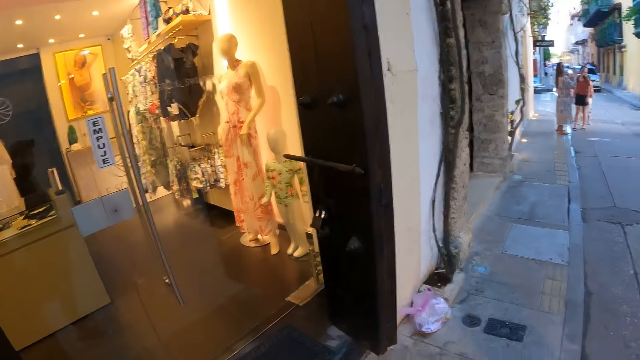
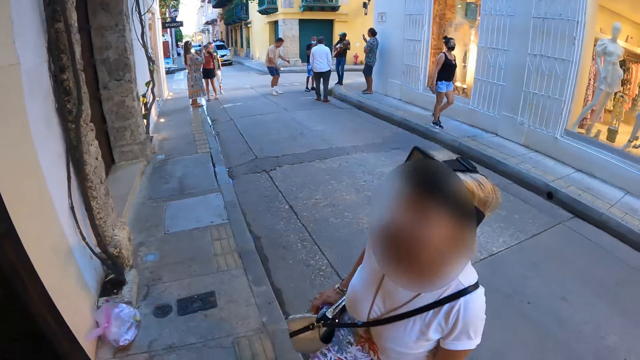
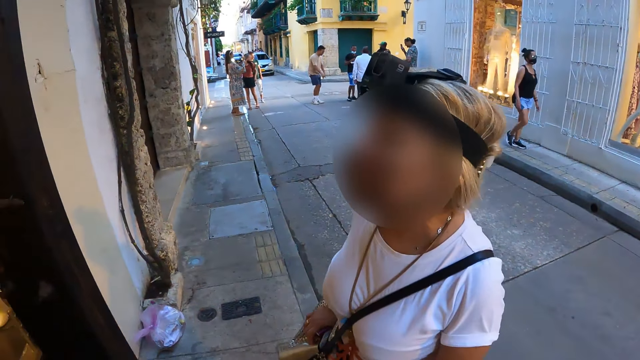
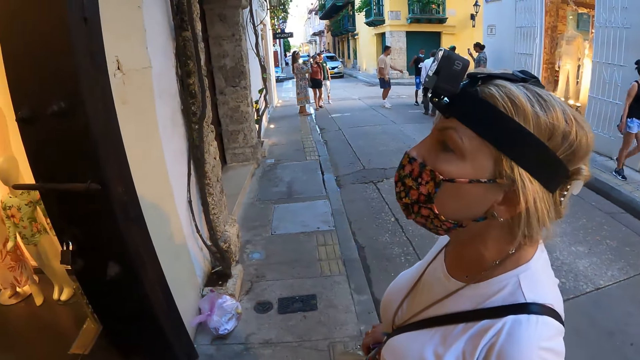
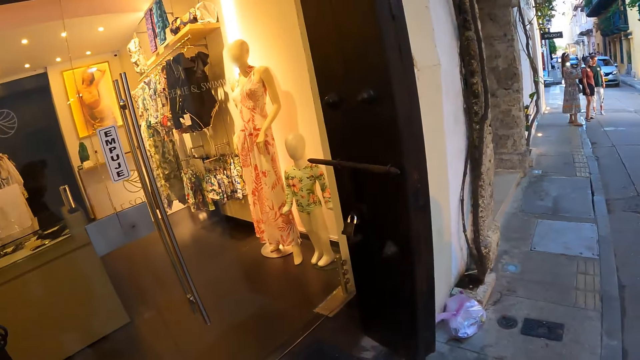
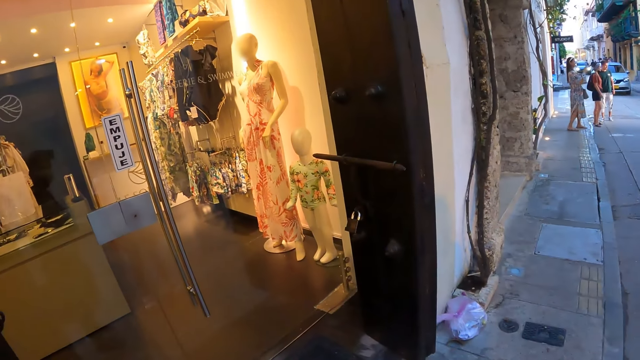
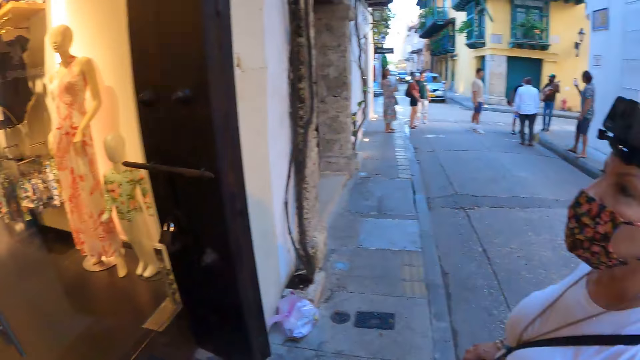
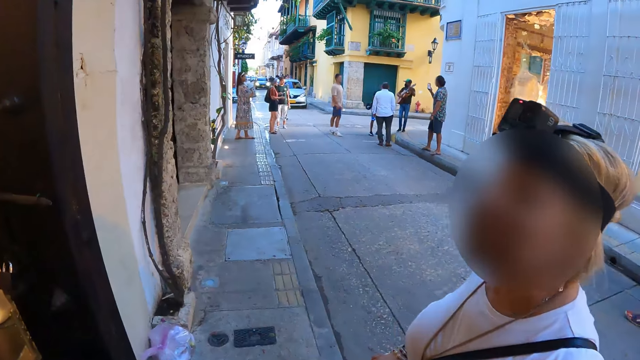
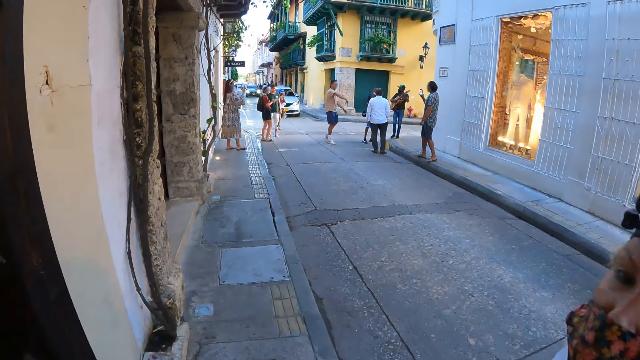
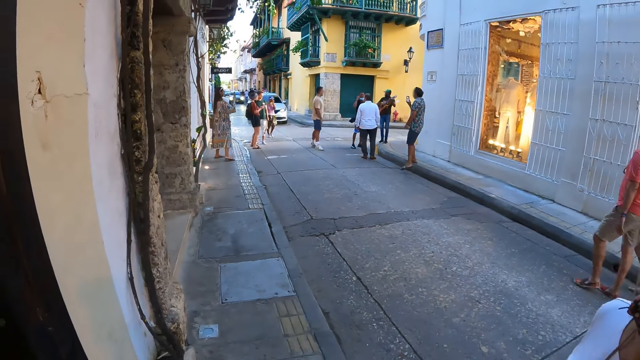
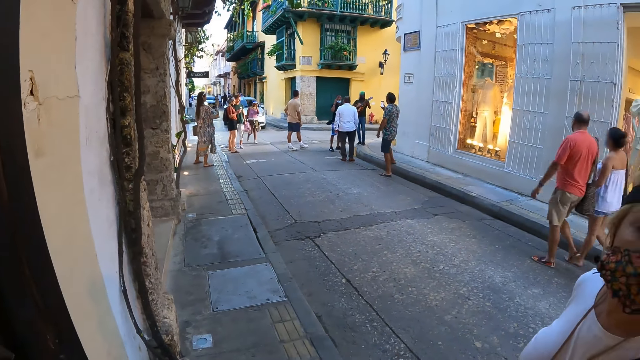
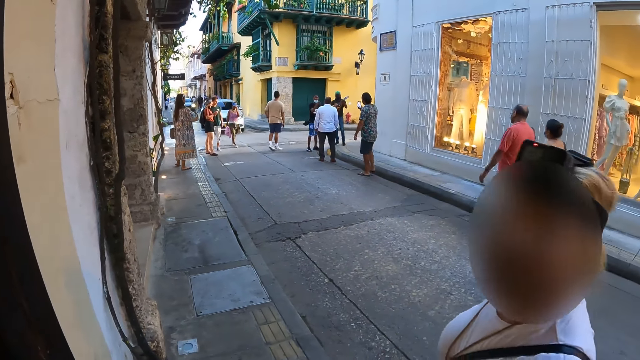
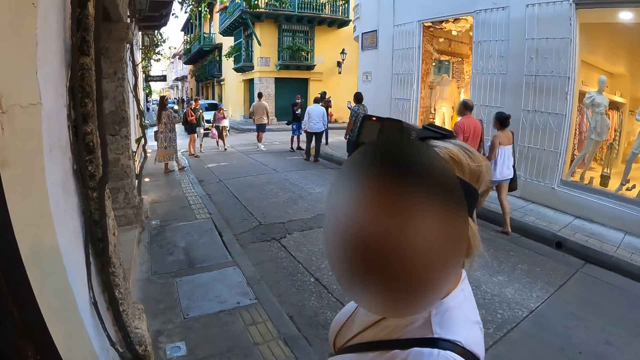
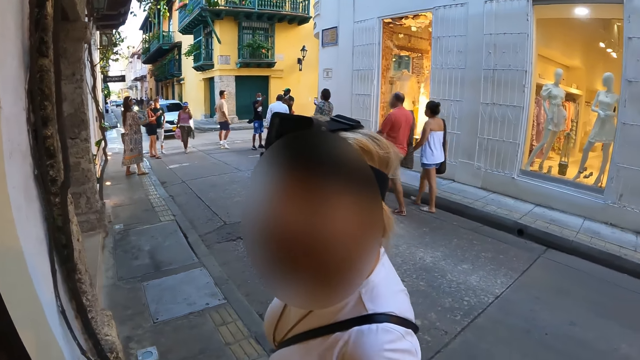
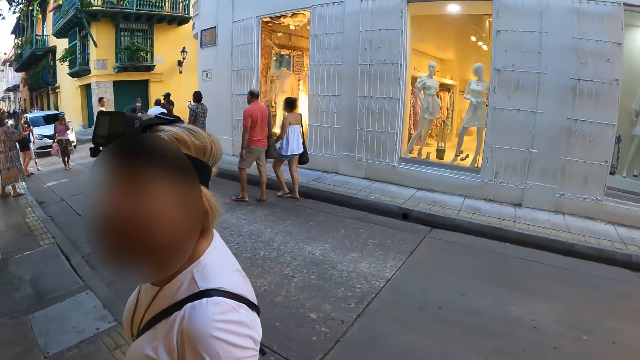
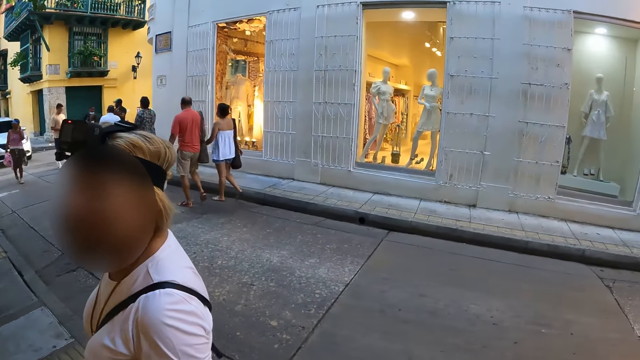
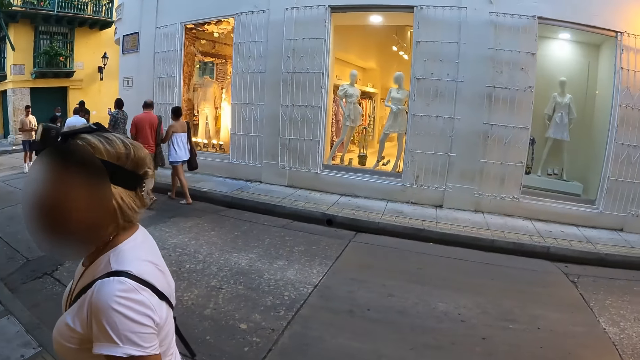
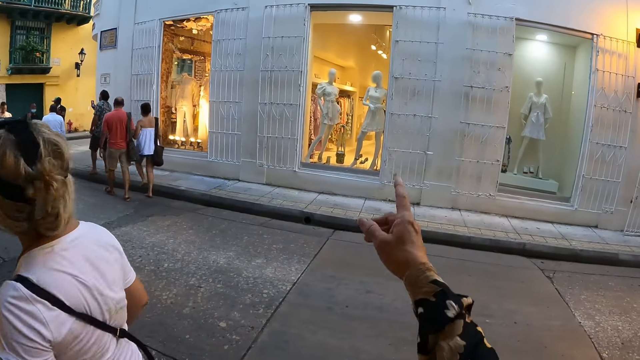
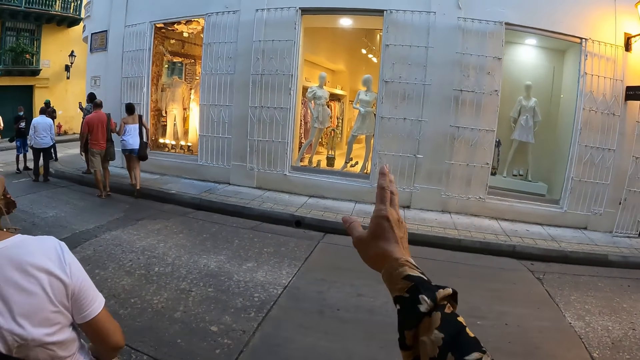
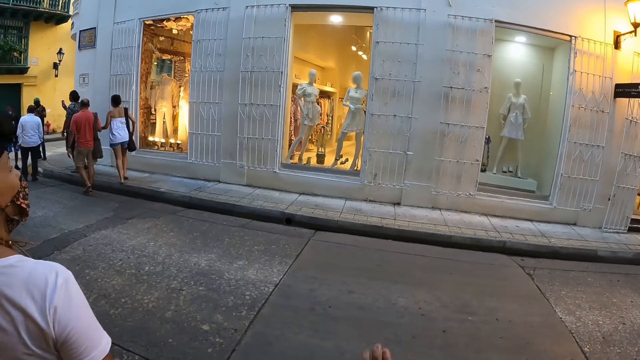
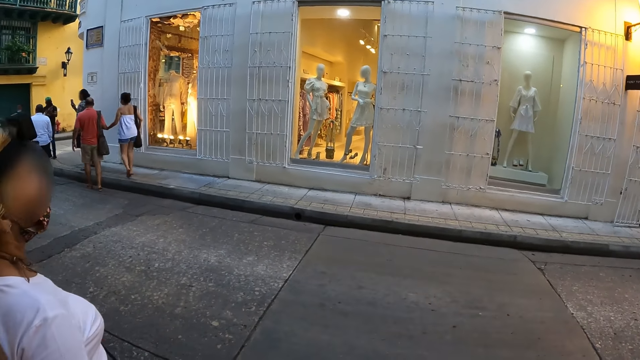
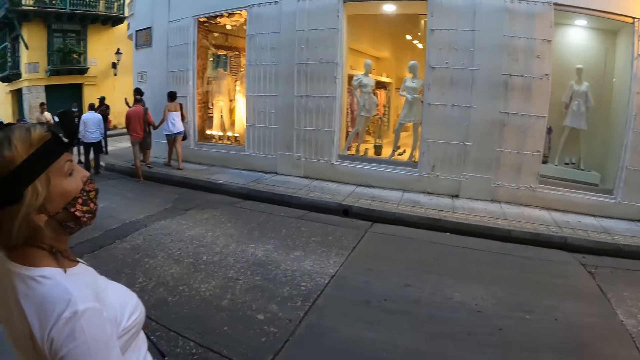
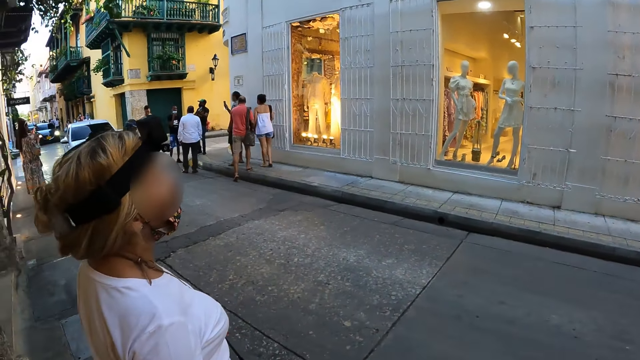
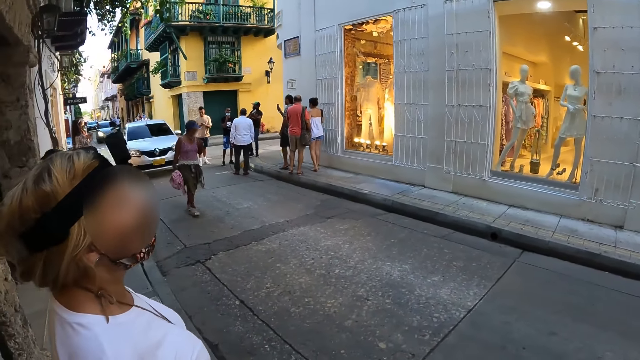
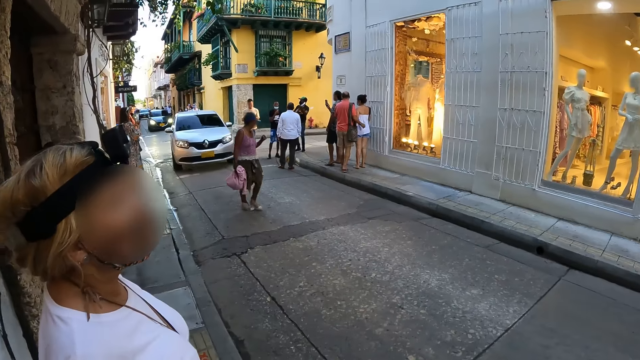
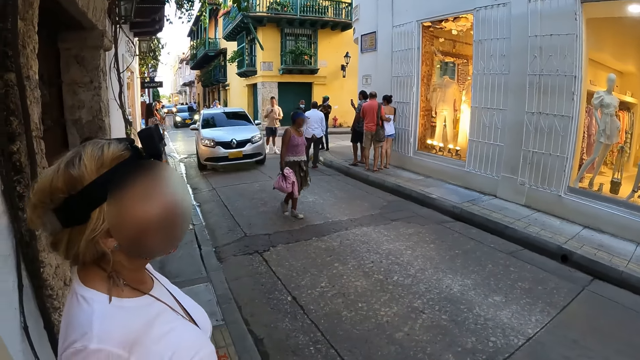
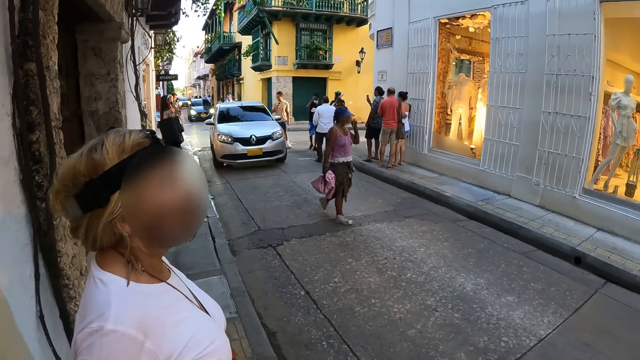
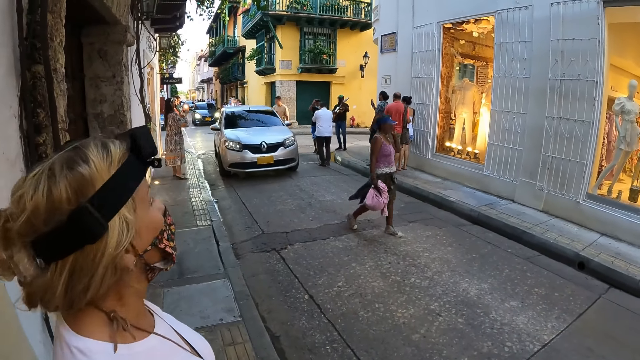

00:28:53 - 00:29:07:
The camera wearer looks around. They interact with the woman. They point at something with the right hand. They look around.

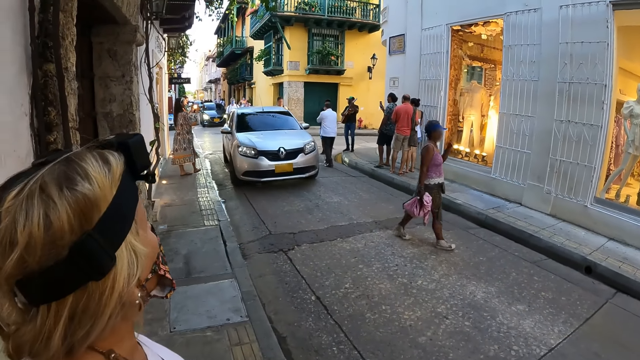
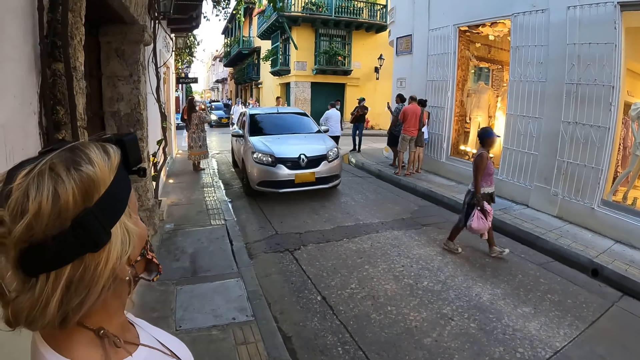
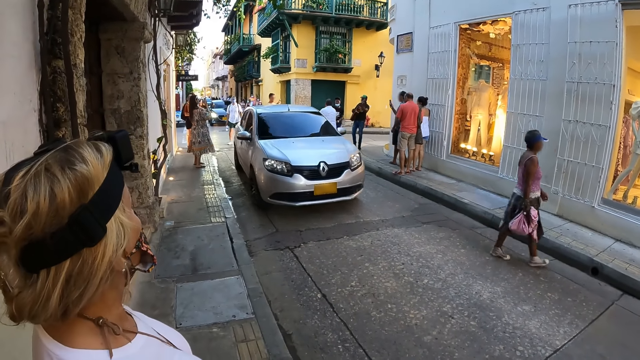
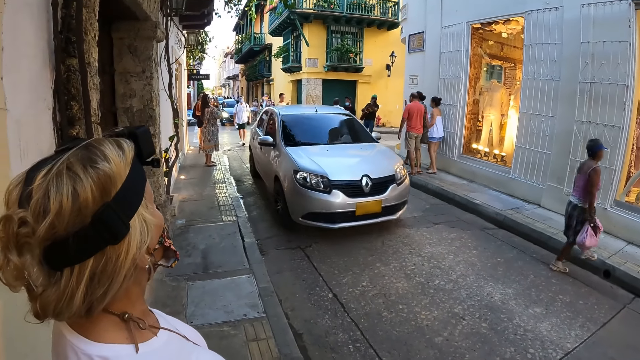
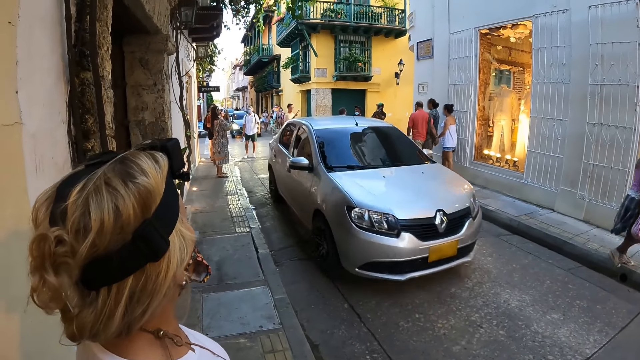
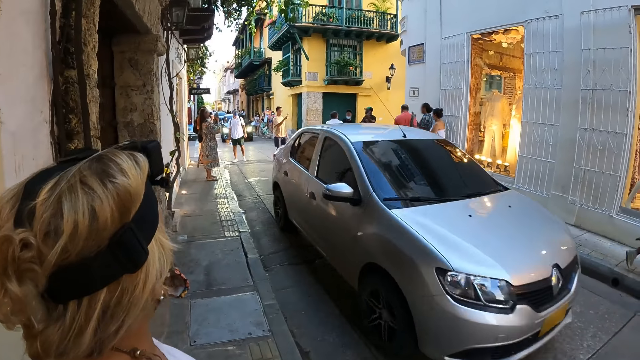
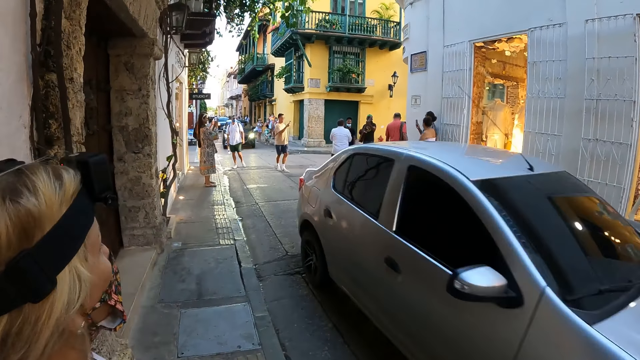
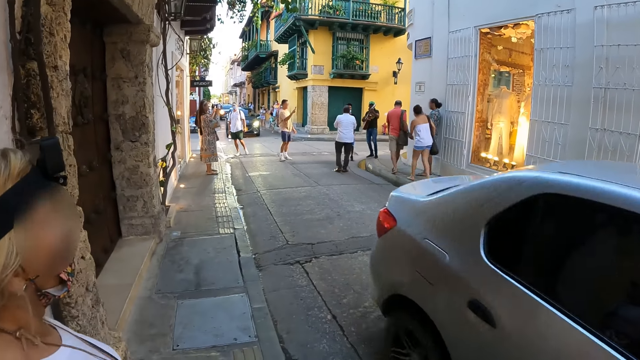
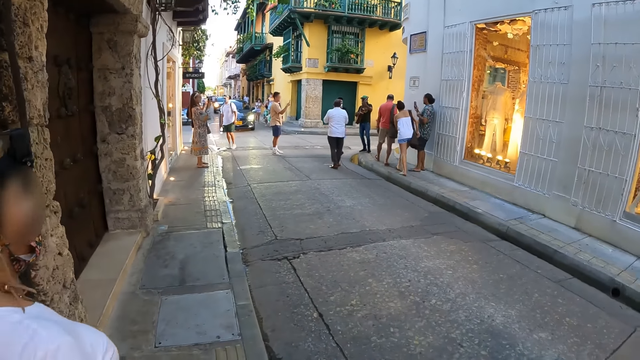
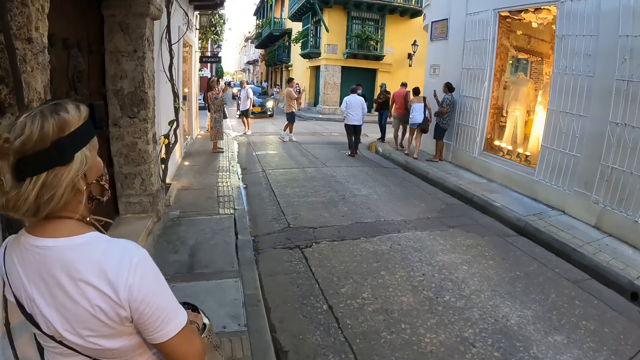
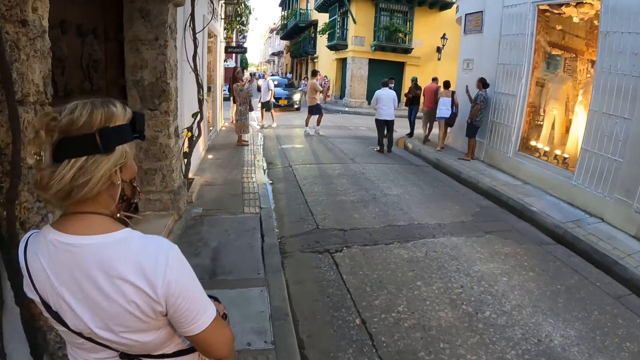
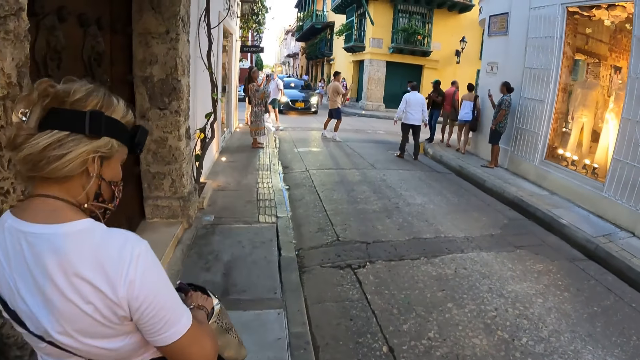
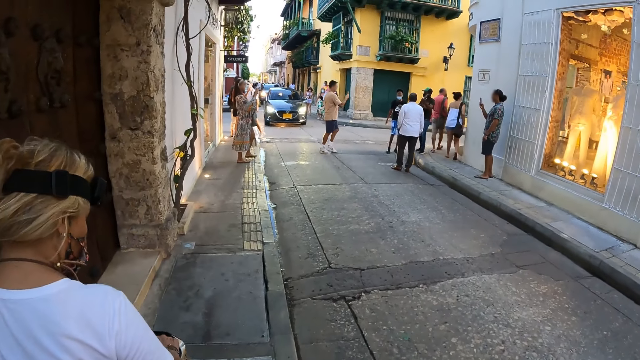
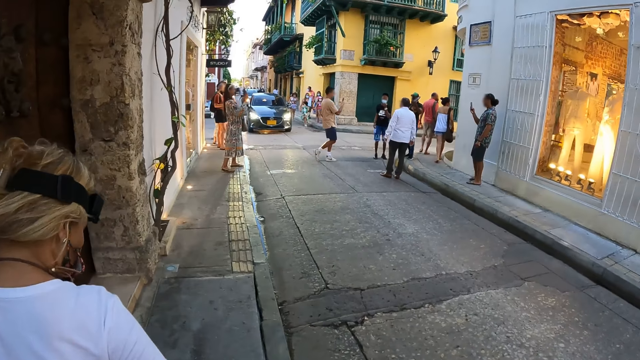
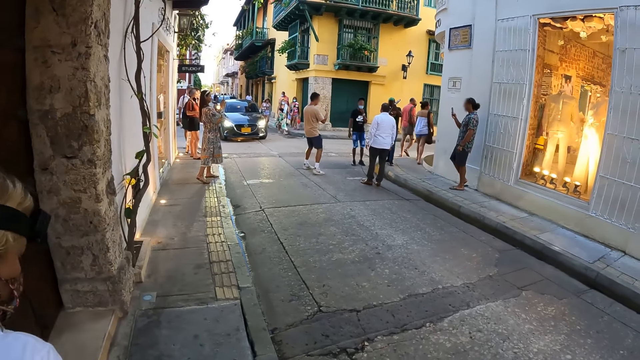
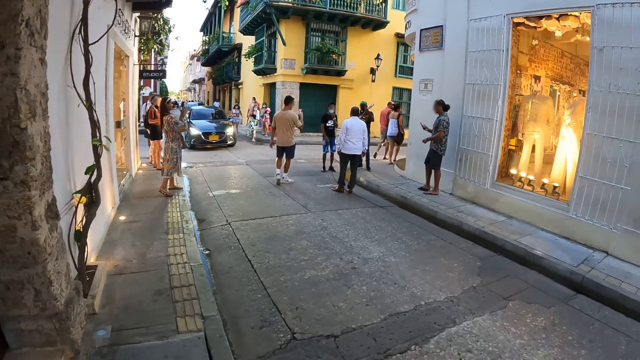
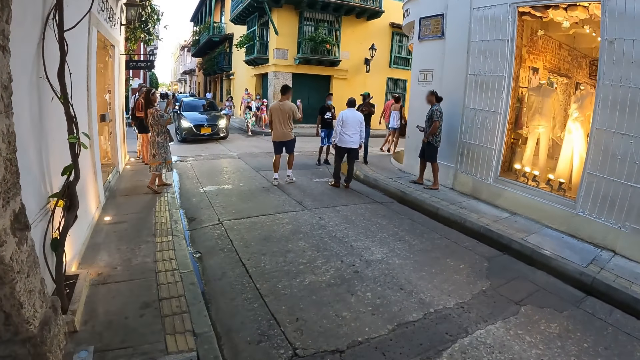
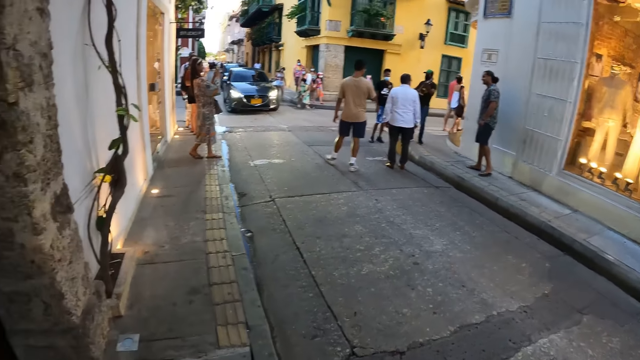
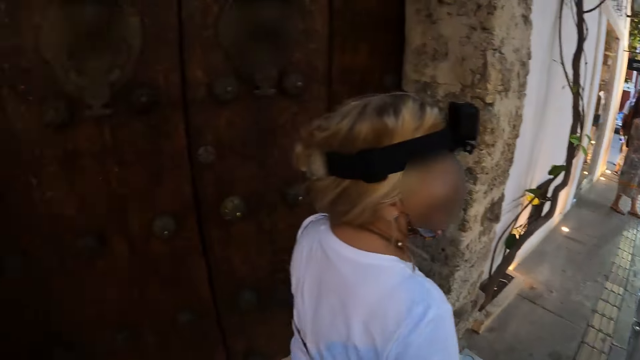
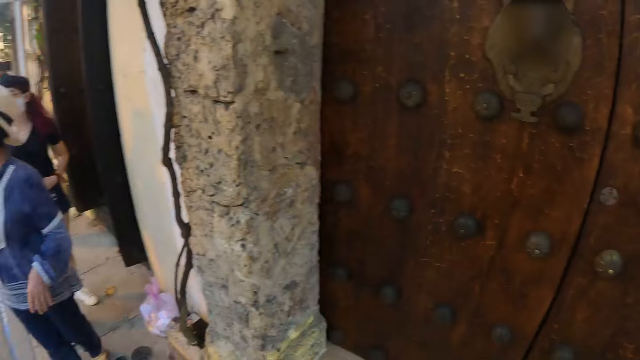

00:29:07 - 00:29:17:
A silver car drives past the camera wearer. The camera wearer and the woman walk on the walkway. The woman puts her right hand in the bag.
